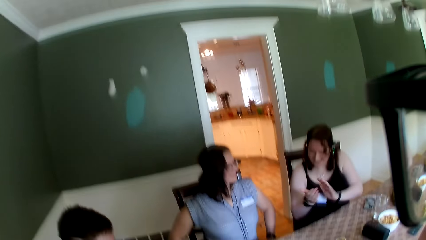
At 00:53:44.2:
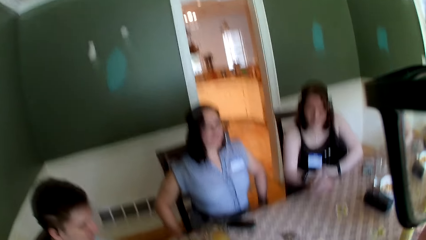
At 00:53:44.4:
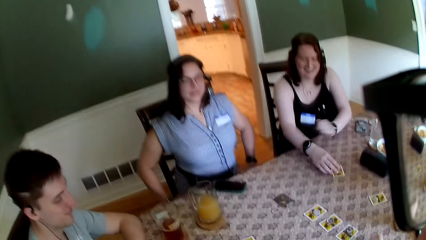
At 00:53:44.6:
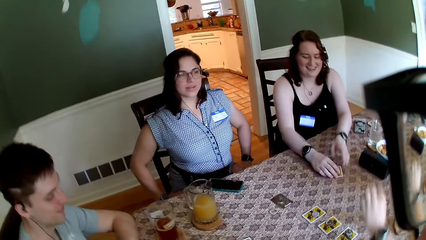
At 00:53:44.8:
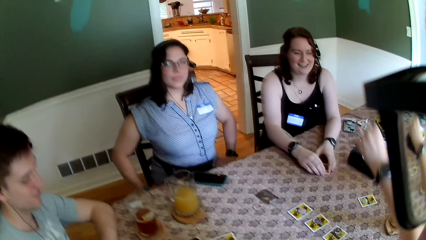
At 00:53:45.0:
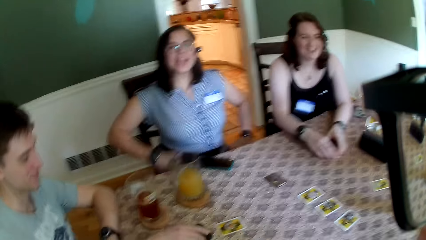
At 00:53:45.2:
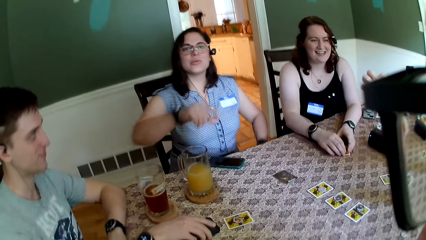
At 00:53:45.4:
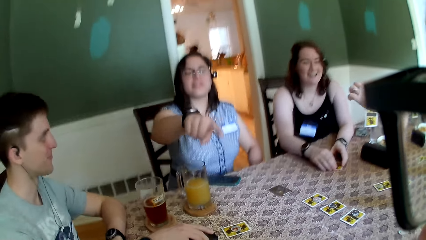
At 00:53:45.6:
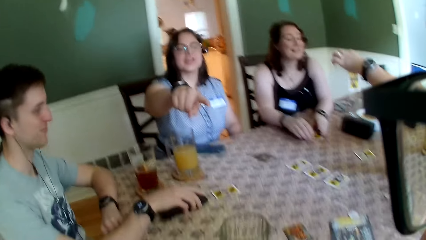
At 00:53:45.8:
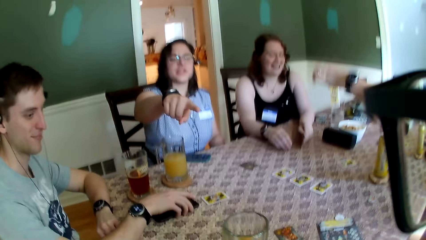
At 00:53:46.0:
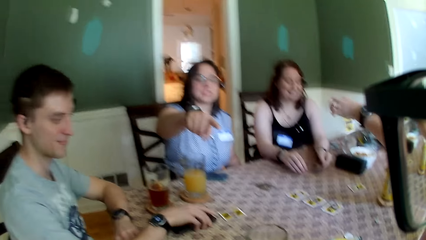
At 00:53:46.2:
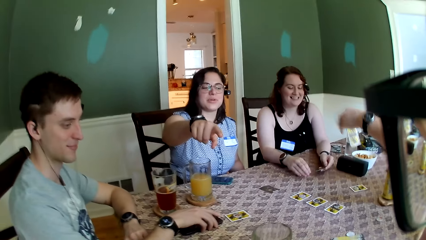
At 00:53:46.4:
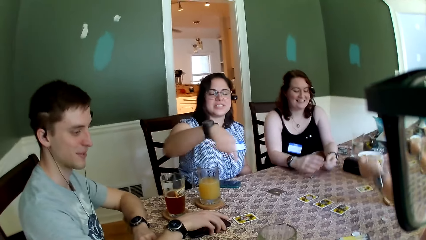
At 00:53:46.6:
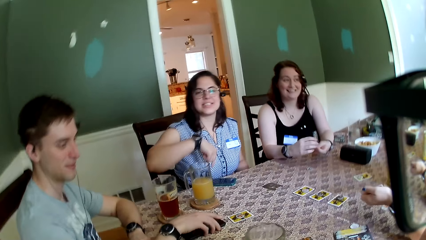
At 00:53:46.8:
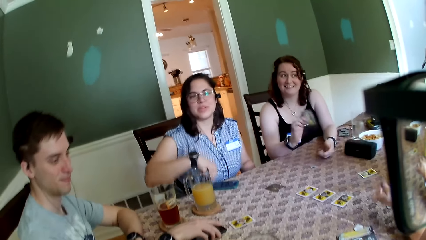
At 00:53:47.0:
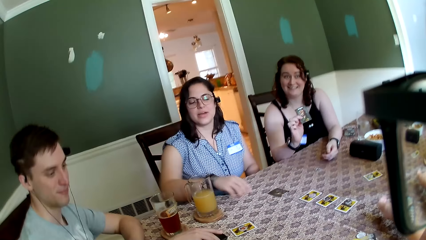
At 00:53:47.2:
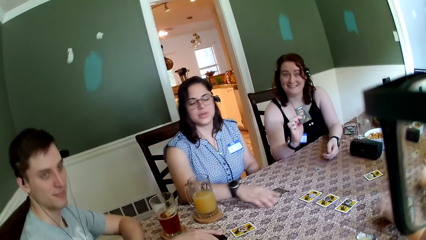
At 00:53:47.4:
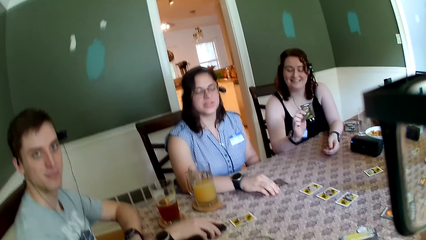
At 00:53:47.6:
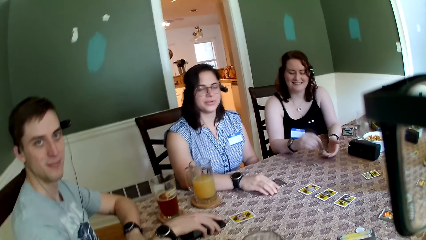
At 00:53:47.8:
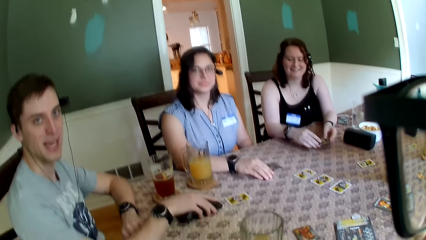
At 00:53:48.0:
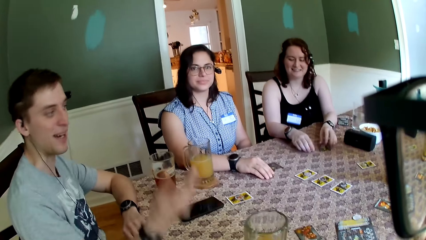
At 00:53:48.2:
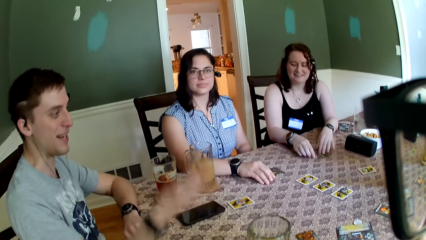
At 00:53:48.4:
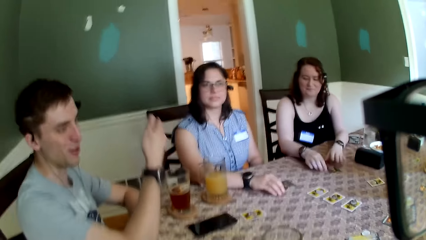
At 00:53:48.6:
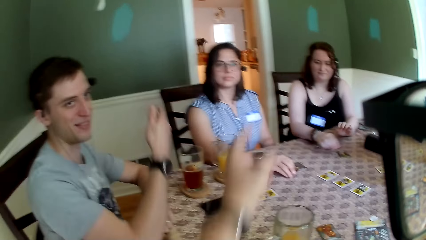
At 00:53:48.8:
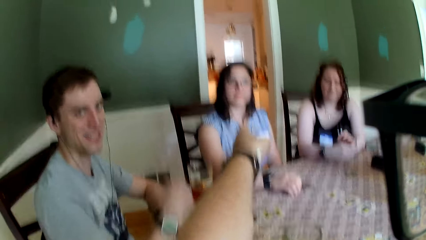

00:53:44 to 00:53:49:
A woman points at the camera wearer with her right hand. Another woman picks up a card with her left hand. Another woman drops the card on the table with her right hand.

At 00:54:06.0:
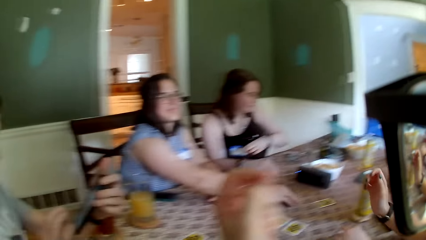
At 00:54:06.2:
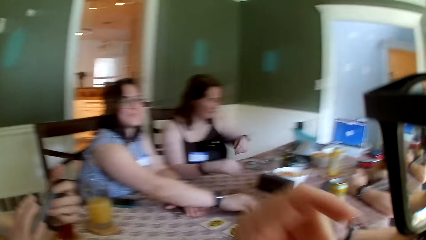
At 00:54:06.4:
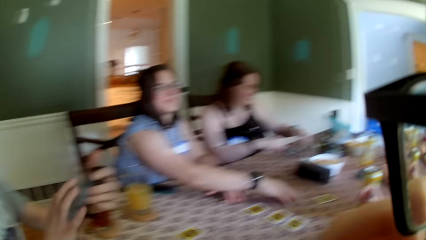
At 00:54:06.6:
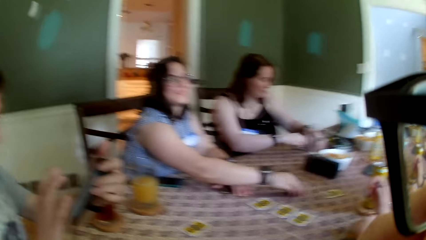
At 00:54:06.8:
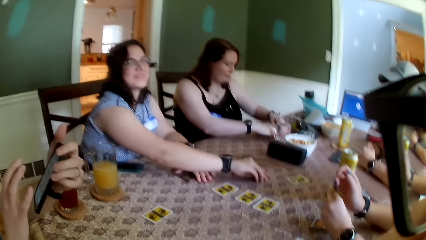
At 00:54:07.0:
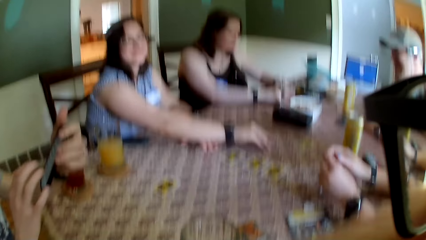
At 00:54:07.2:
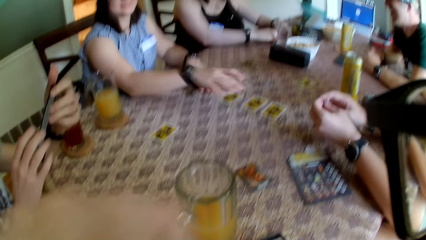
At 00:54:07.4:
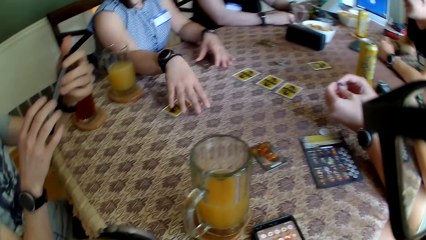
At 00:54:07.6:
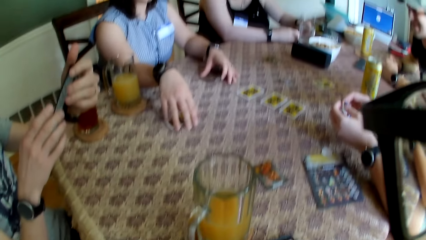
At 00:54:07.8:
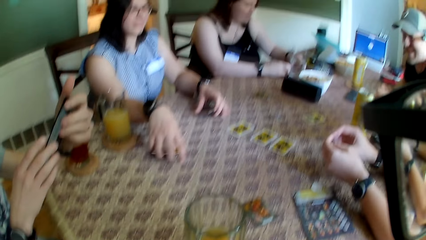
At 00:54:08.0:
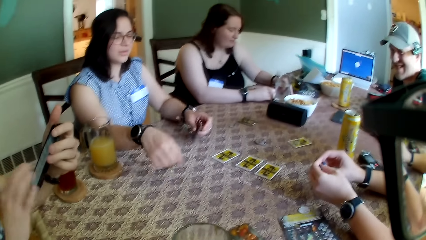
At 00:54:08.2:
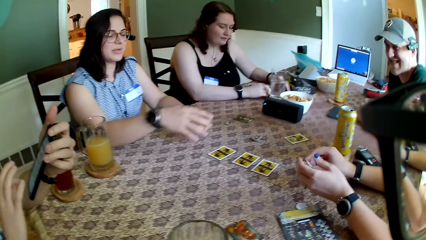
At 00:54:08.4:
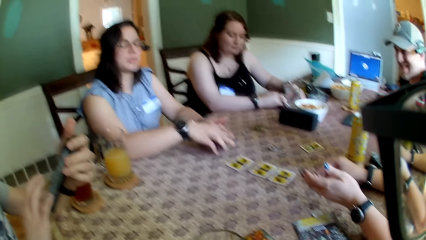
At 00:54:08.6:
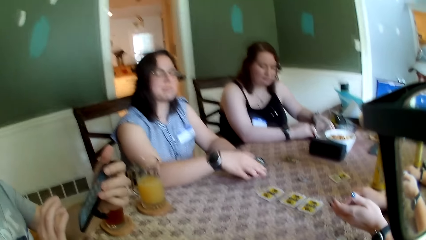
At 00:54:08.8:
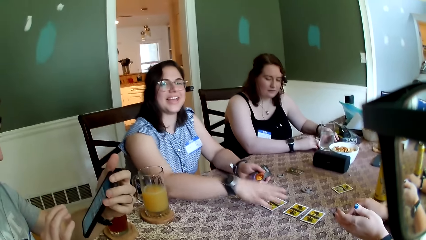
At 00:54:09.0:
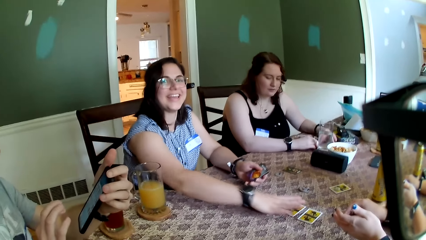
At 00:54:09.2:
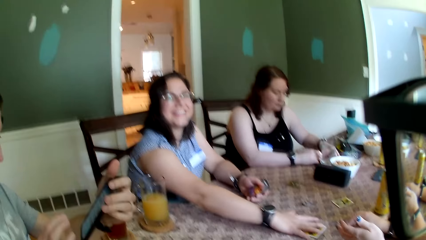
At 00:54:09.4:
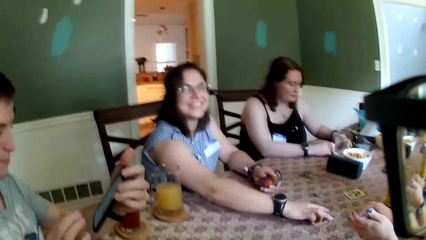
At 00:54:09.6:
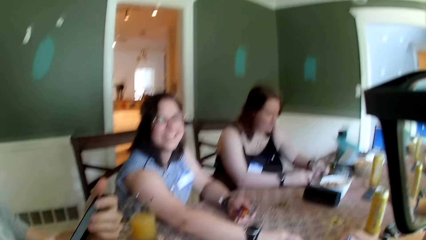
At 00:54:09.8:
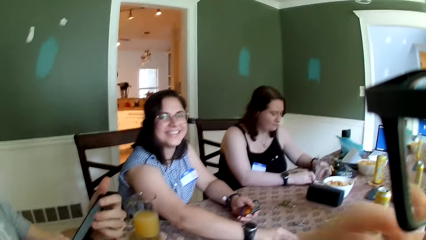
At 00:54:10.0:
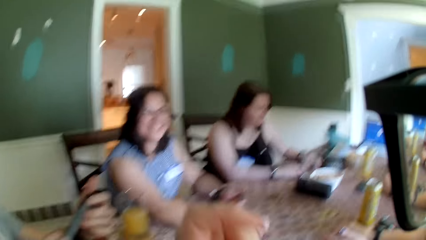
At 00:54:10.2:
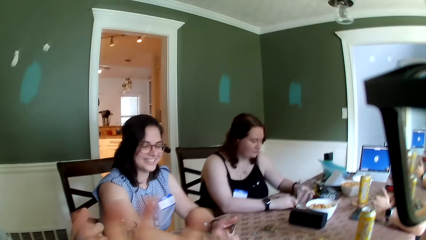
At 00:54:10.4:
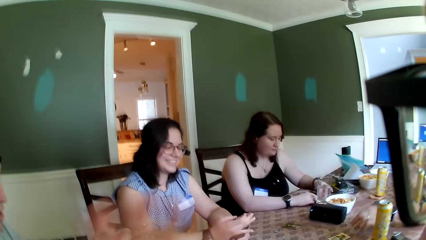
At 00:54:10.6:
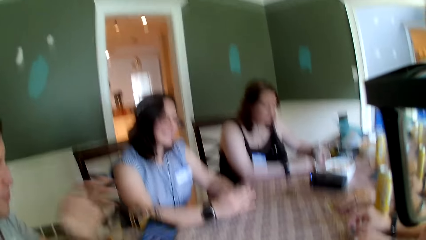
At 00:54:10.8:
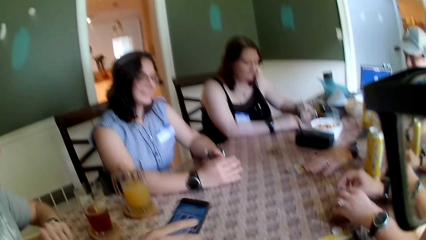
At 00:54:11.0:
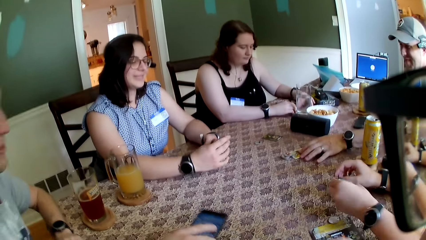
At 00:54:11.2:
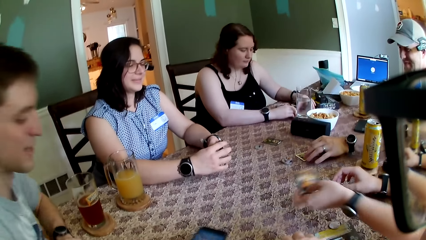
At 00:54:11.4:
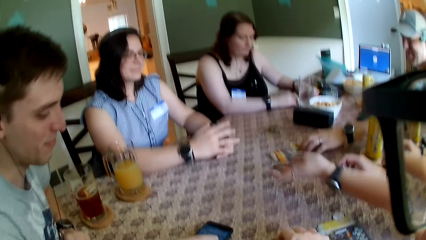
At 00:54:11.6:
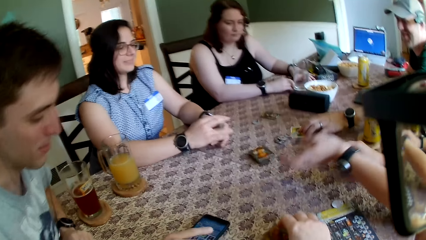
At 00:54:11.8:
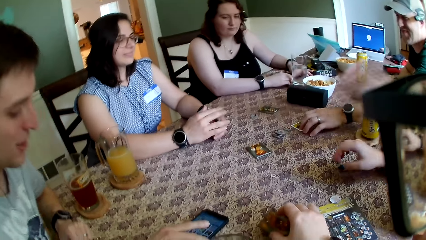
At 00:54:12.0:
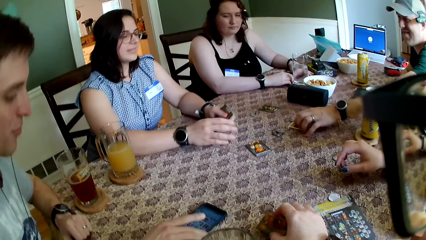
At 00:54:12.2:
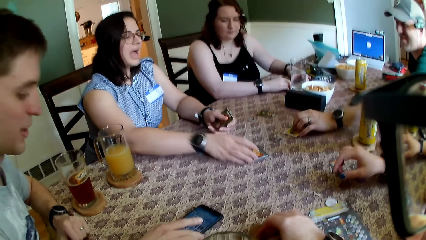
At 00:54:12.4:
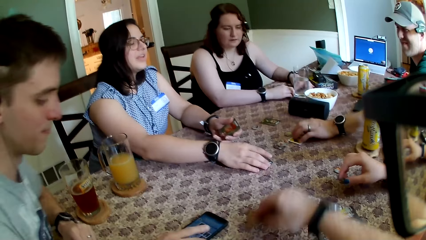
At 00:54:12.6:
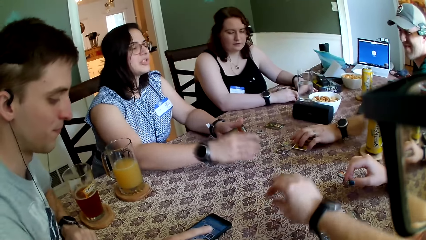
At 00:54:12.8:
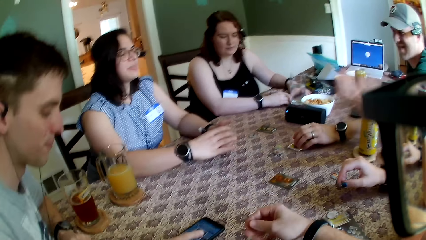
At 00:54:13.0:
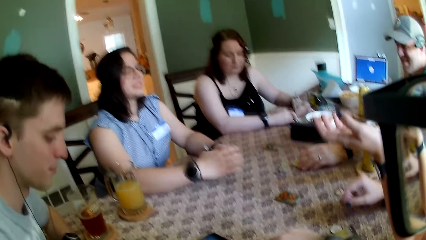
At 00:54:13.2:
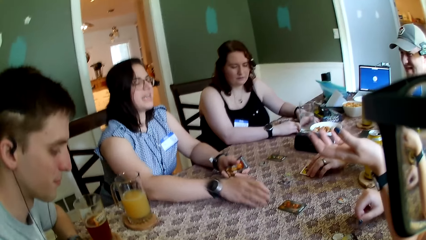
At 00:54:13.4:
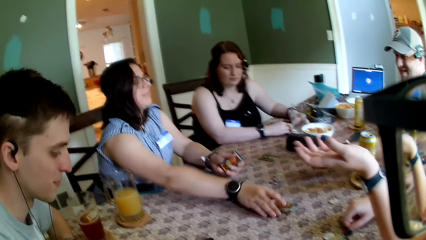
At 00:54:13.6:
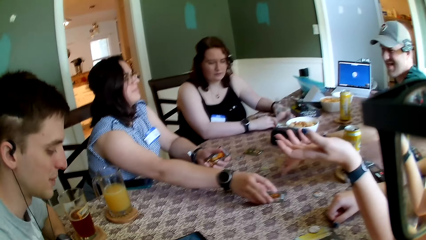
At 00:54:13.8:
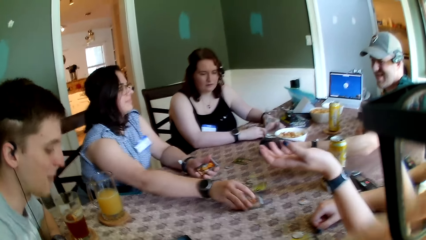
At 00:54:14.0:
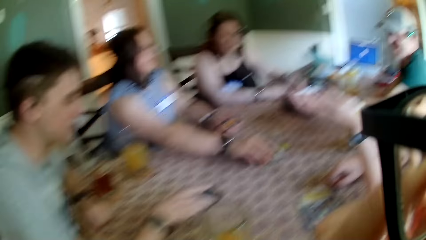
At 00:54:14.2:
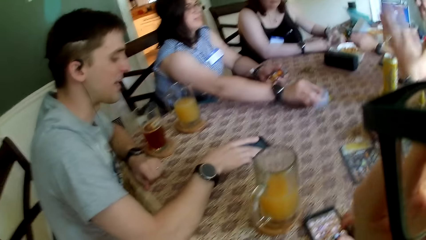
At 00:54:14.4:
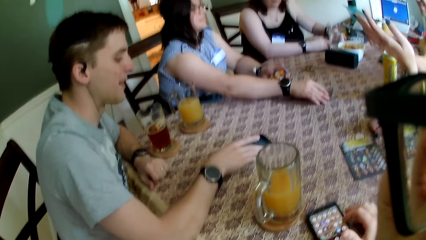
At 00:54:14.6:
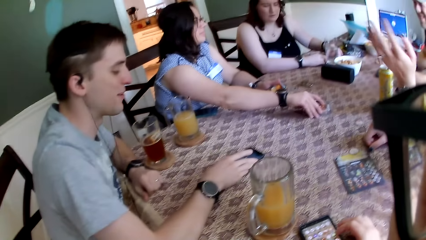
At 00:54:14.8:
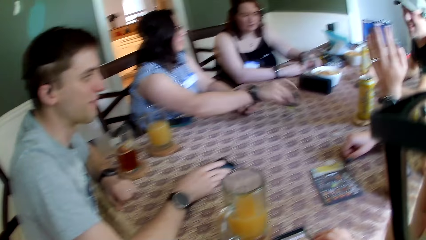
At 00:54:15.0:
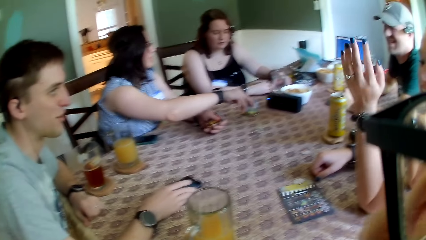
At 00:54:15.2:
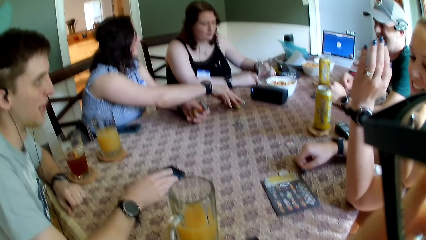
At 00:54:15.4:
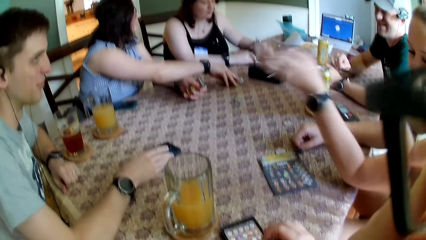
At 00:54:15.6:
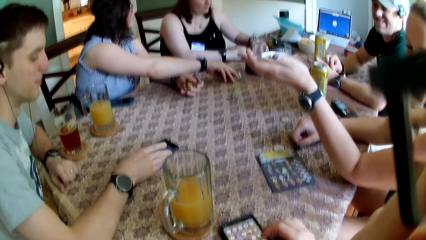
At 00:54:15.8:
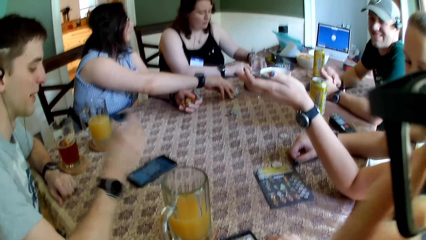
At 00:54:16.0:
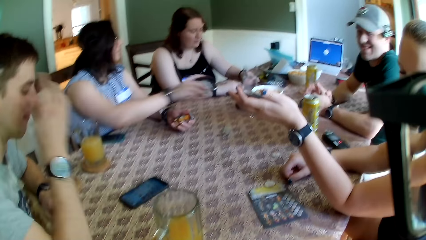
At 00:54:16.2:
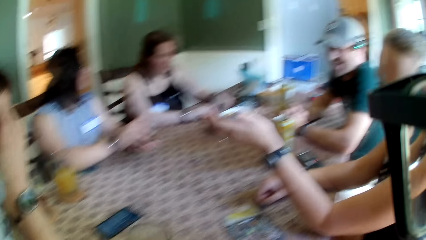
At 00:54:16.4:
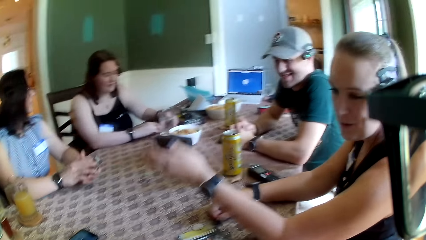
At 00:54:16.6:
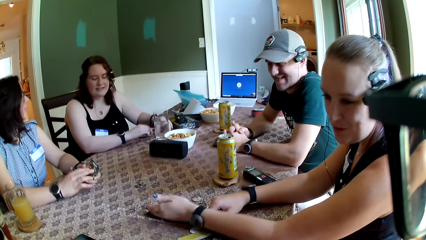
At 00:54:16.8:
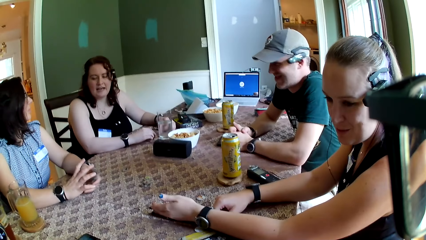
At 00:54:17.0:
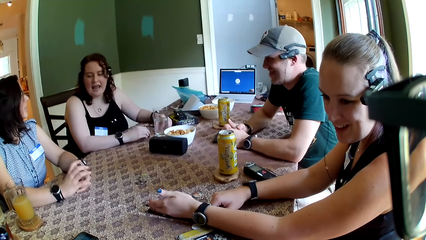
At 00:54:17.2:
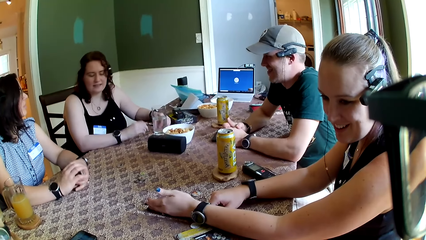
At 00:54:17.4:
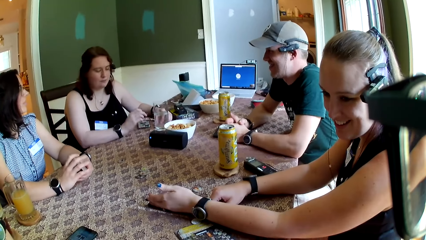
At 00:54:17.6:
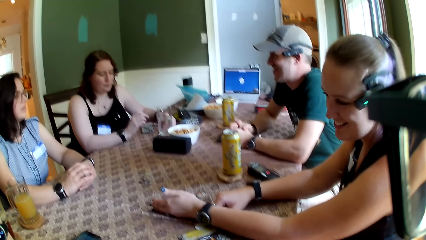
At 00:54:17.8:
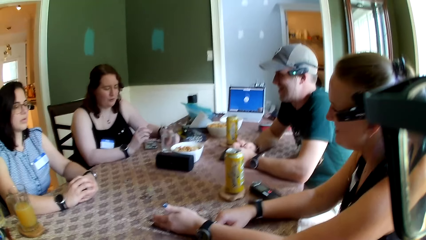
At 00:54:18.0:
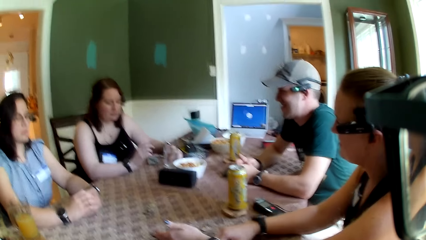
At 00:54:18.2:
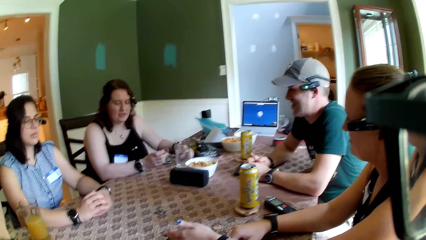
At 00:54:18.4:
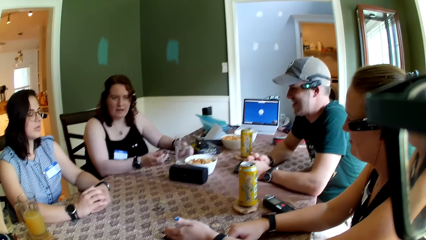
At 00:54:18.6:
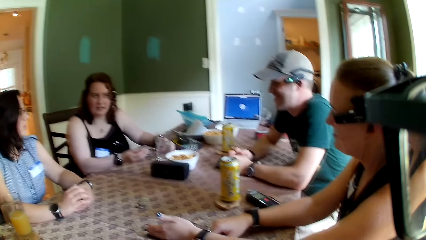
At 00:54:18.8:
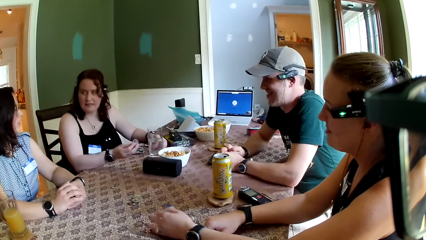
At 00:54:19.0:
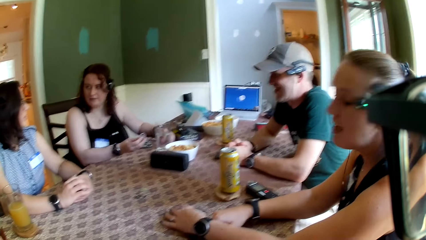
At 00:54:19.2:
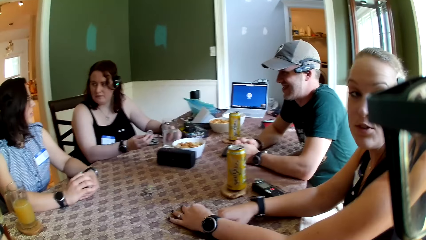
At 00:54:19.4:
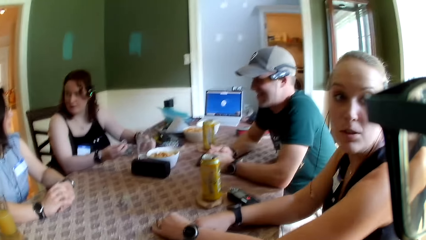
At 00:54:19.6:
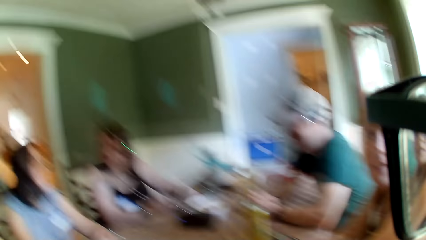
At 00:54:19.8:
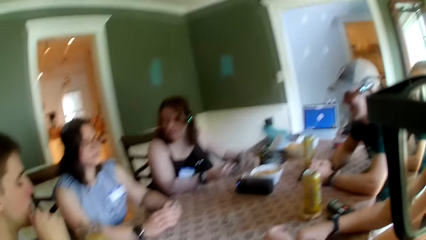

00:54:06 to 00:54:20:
A woman picks up the cards with both hands. Another woman drops the card on the table with her left hand. A man drops the phone on the table with his right hand. The camera wearer slides the card with his right hand. The first woman picks up the cards with her right hand. A third woman picks up the role card on the table with her right hand, passes the role cards in her right hand to her left hand, and picks up a token on the table with her right hand. The first woman speaks to the third woman. The camera wearer interacts with a fourth woman. The fourth woman picks up a token on the table with her left hand.
